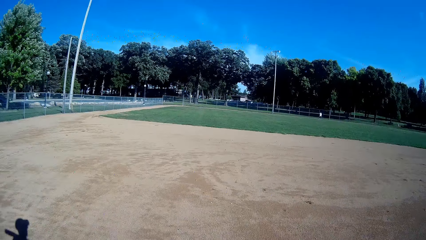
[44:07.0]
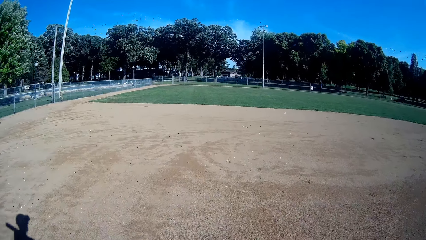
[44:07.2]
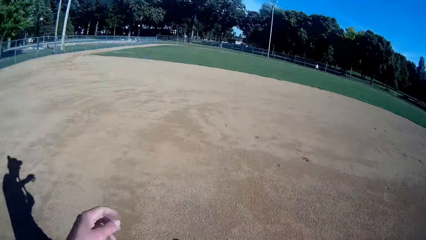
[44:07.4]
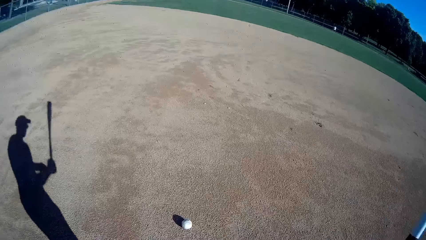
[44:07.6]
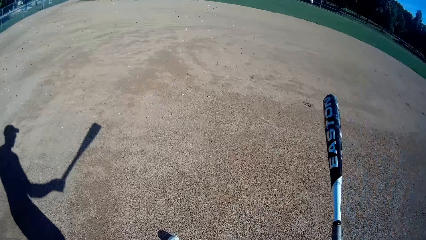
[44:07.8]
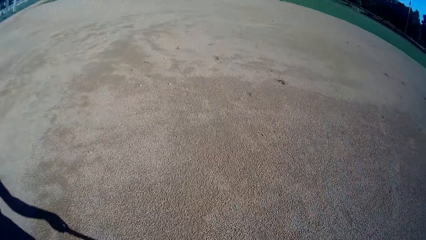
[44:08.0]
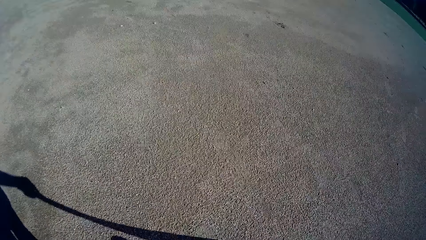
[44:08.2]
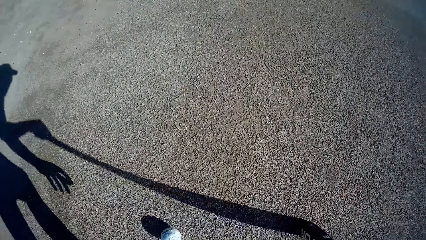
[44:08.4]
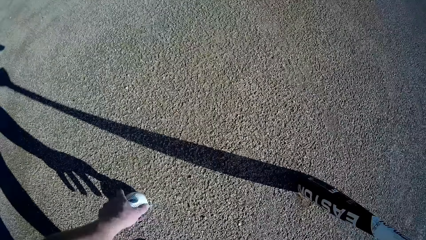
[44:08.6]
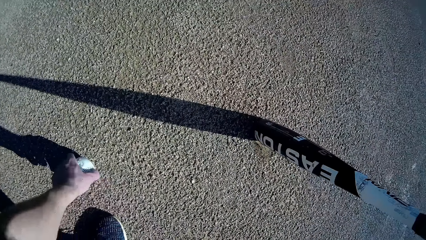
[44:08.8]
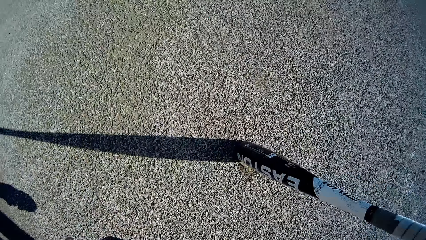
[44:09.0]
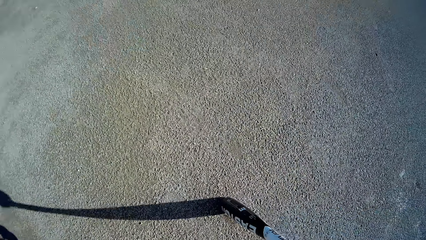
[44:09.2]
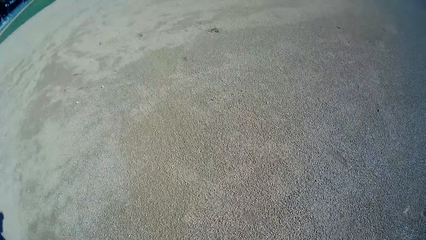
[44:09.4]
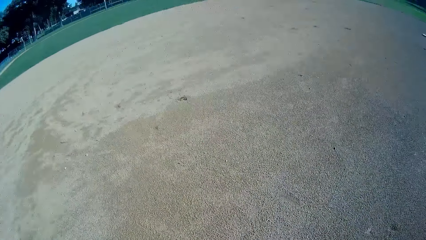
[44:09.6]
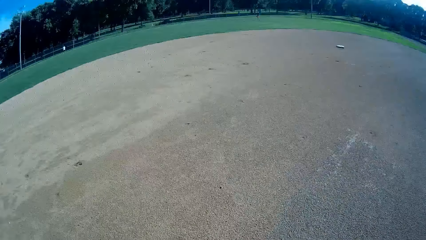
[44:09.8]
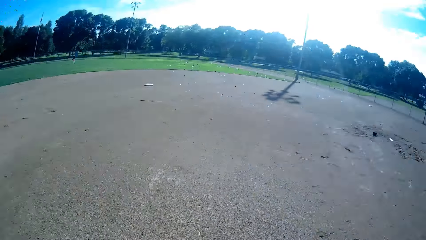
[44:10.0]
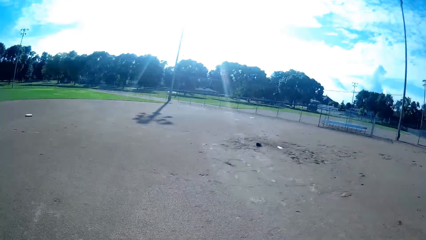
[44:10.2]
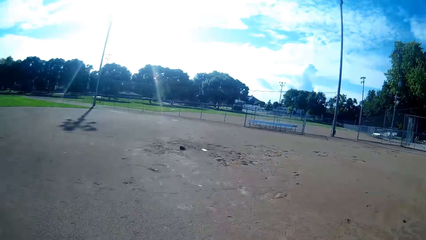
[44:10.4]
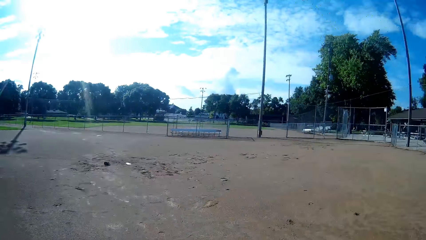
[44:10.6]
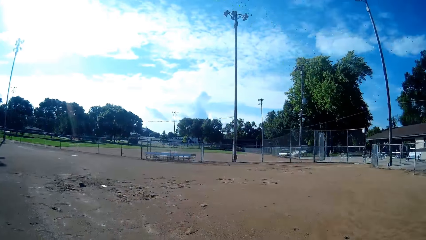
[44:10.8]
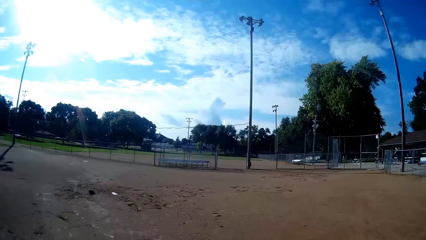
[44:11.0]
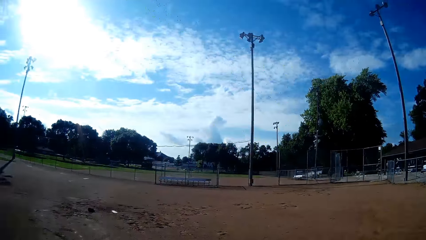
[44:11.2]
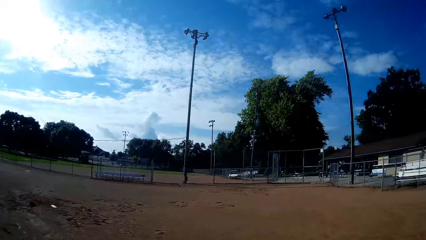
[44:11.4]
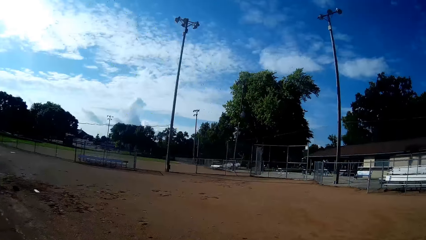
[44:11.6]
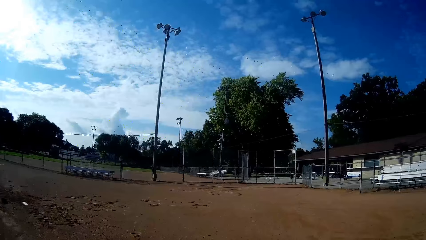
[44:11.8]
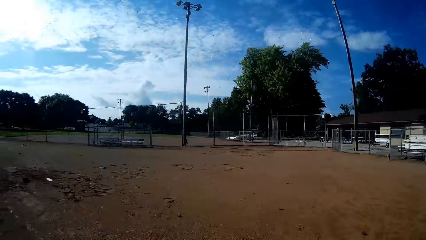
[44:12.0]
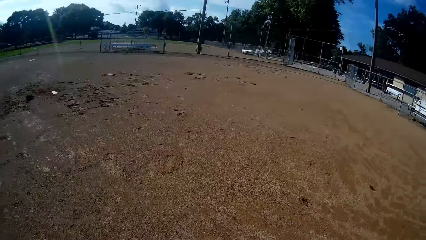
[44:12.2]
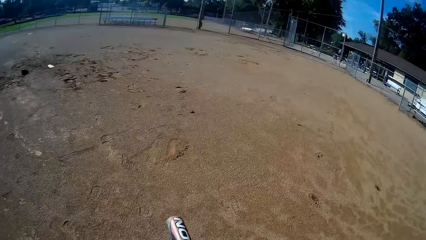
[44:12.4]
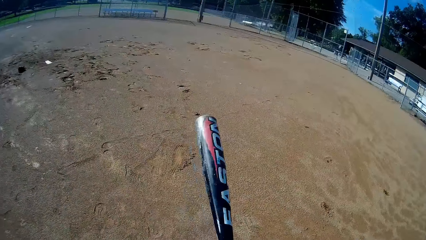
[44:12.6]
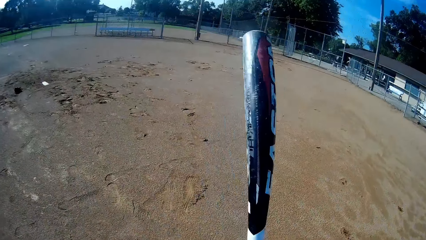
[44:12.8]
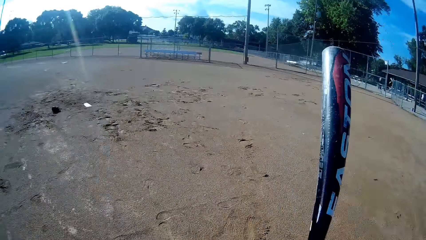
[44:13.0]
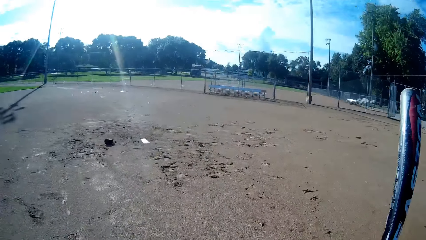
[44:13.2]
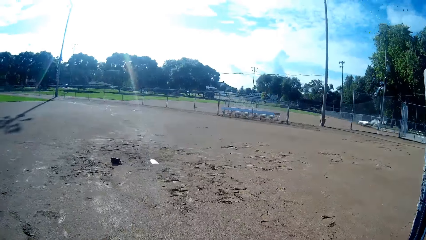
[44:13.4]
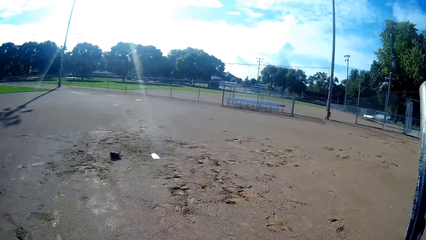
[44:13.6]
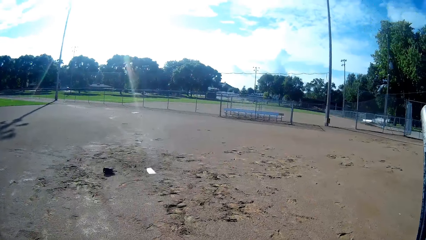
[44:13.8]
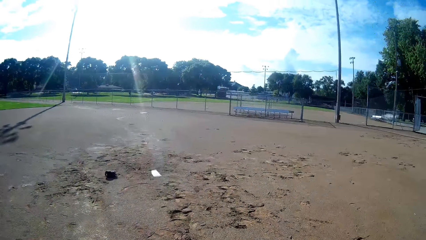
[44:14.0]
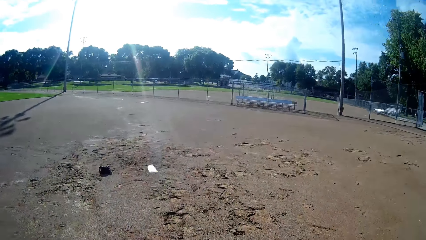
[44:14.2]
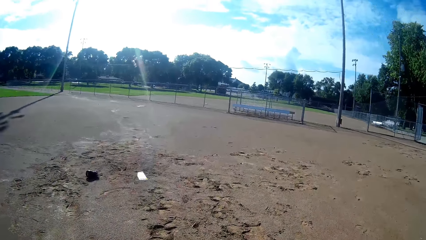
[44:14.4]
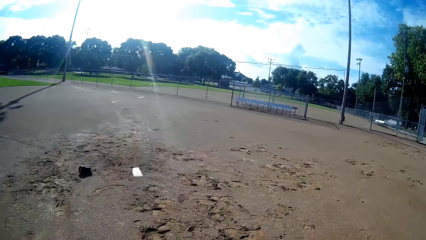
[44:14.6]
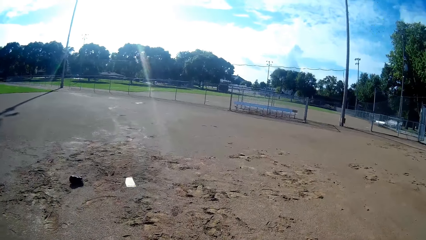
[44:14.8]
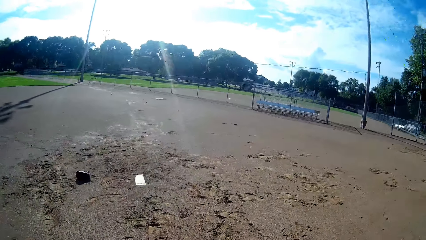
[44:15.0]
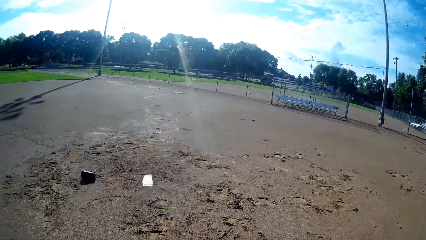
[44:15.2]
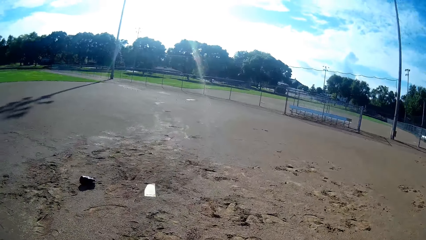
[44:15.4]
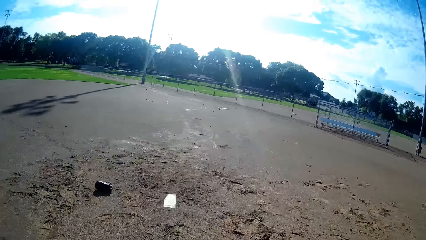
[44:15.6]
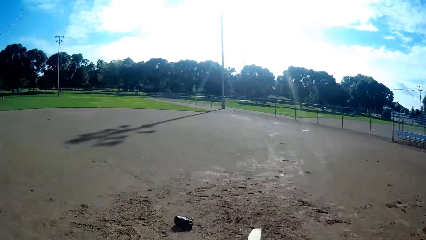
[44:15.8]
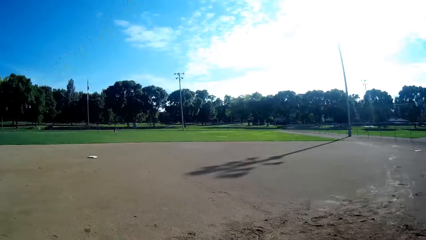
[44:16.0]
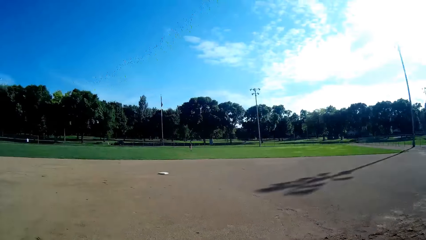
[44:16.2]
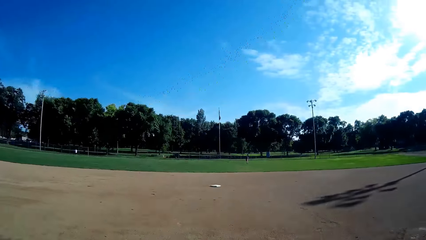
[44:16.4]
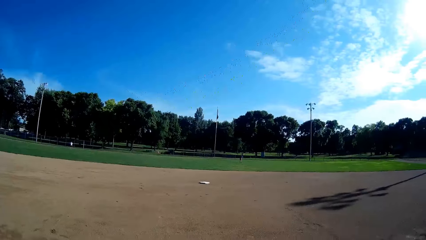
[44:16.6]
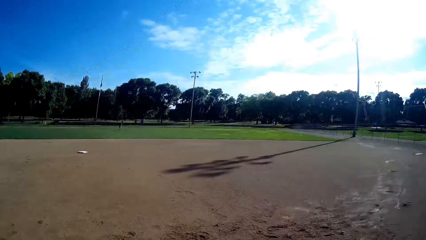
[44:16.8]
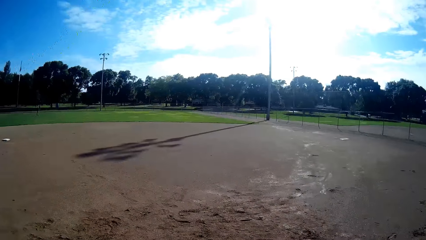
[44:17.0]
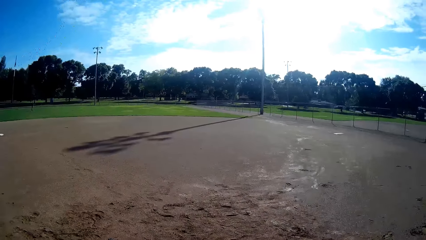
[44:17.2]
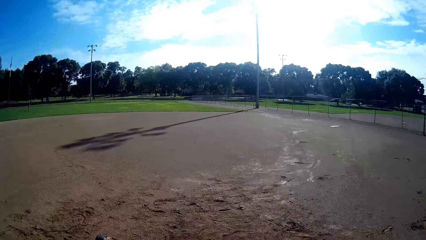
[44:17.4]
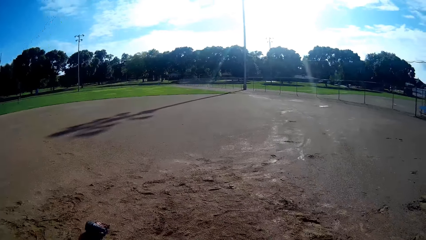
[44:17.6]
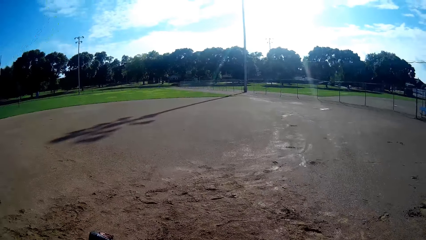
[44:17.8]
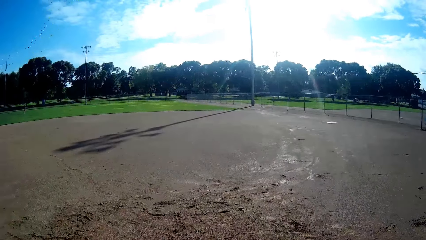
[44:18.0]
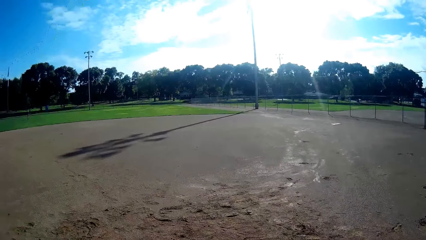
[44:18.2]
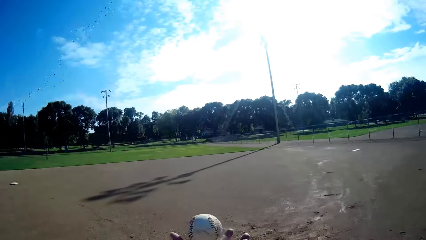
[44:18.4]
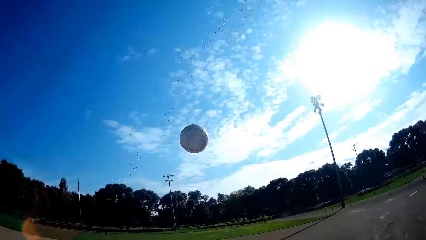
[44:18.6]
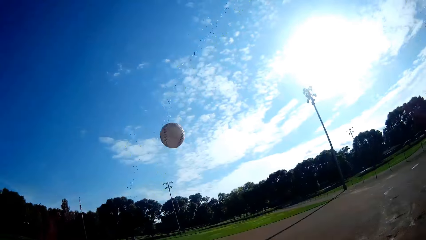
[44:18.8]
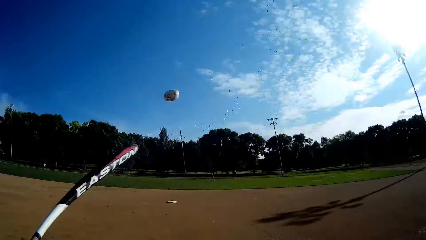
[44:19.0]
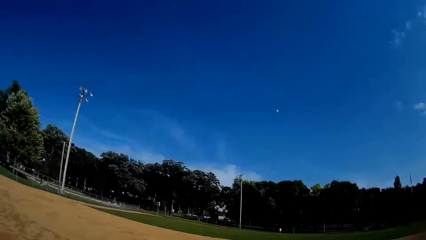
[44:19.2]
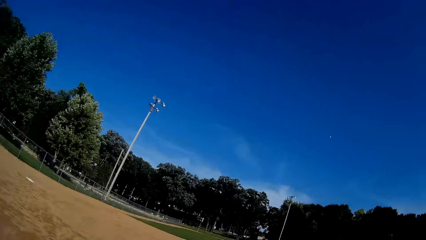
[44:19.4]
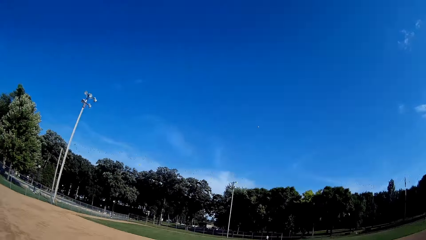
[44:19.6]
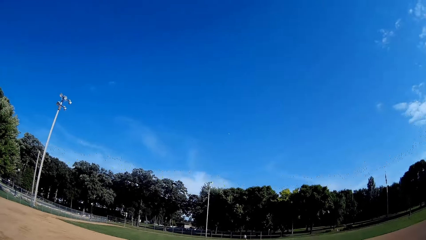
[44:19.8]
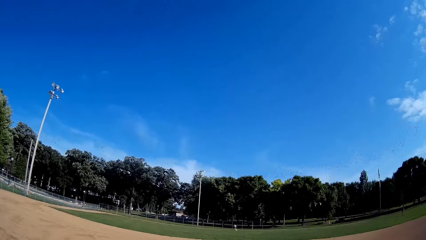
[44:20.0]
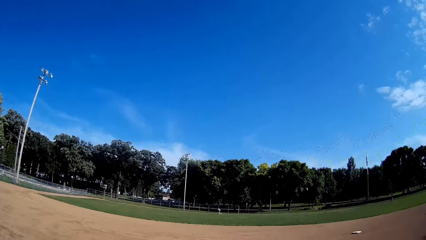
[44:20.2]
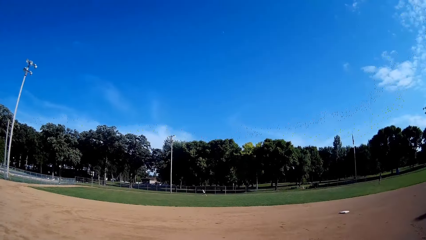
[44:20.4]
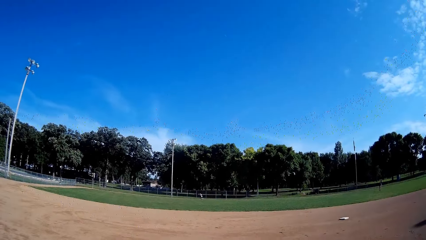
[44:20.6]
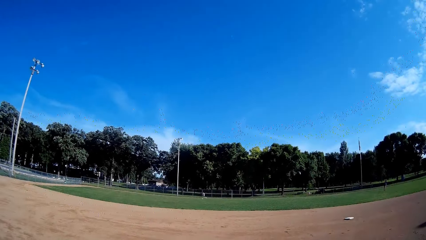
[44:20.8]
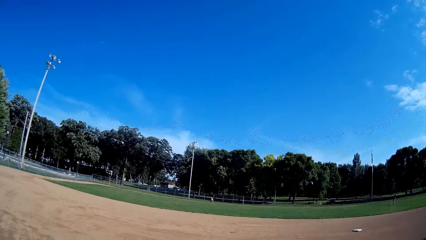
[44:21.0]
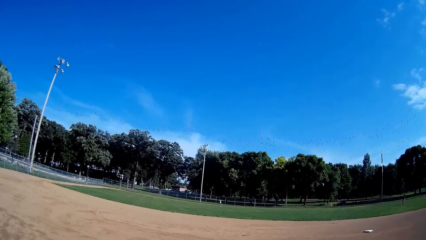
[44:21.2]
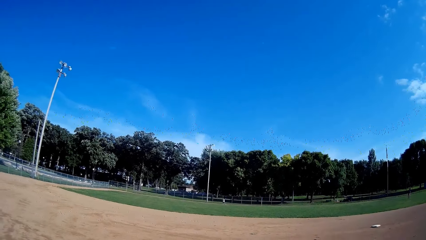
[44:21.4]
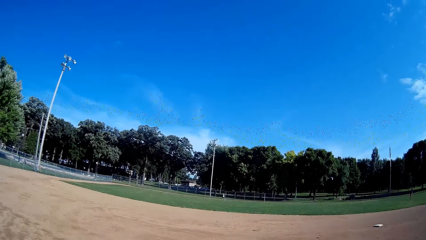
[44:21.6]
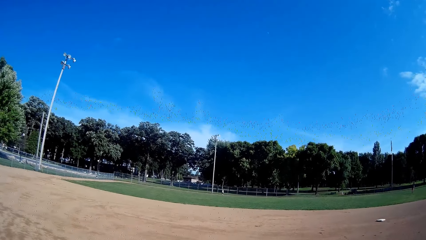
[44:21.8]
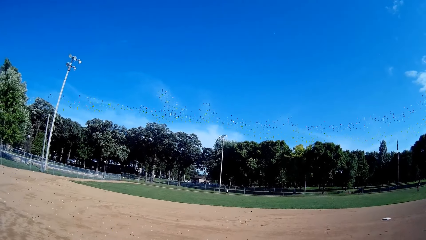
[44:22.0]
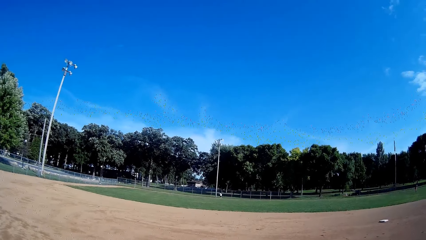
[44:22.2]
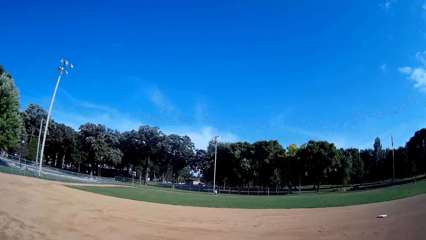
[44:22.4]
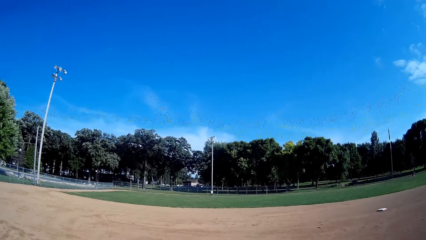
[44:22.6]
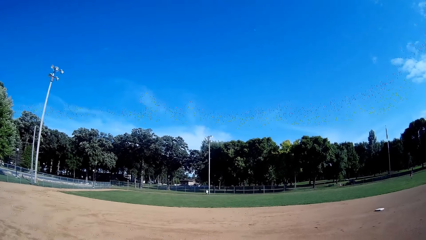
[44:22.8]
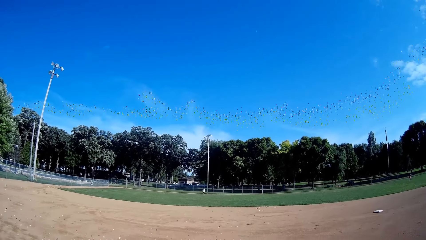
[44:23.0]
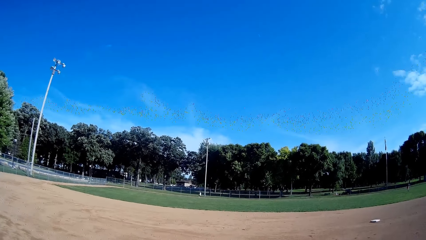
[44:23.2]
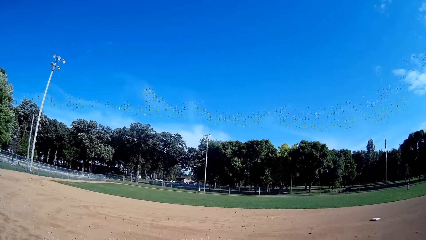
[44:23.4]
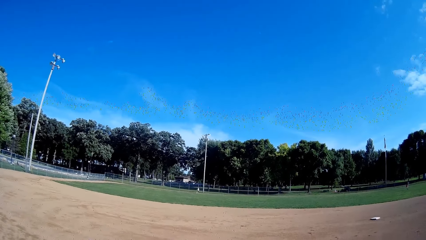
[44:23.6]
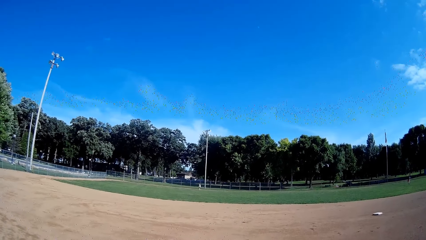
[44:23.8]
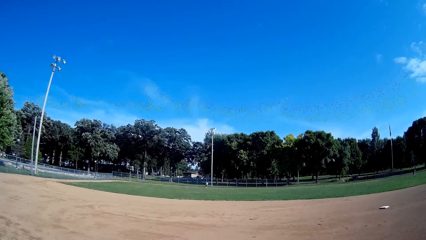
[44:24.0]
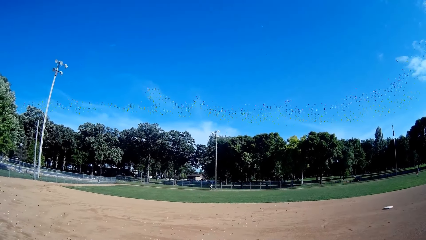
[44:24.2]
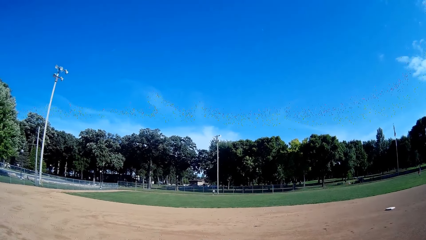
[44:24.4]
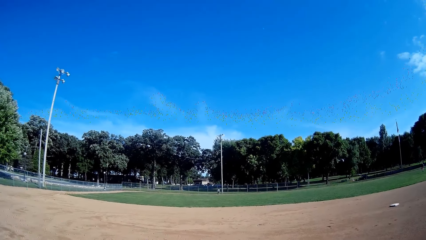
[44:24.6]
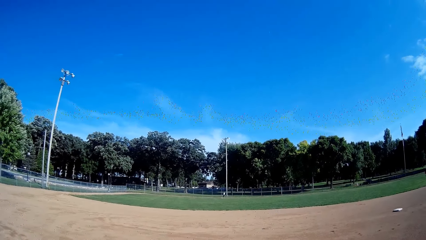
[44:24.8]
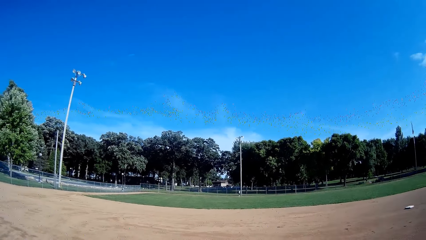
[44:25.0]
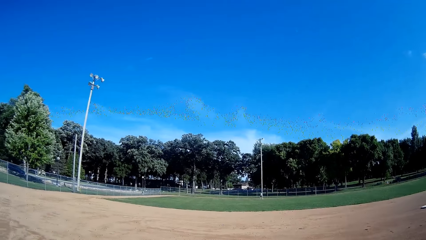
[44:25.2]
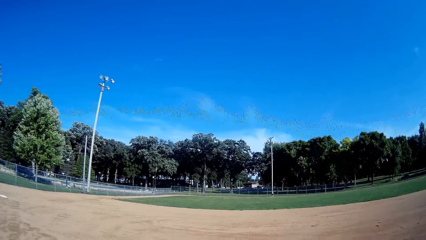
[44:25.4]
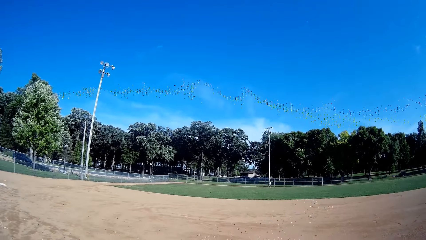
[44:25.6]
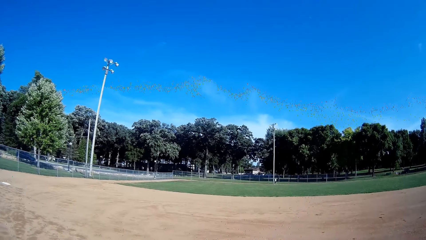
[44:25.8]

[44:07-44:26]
The camera wearer touches the ground with the bat. He lowers the ball, places the bat on the ground, bends towards the ground, lowers his hand and picks the ball from the ground. He stands up, walks forward and walks back to his position. He lifts up the bat. He stares at the fence. He walks forward. He looks around. He stares at the fence. He throws the ball upwards. He plays the ball with the bat towards a man. He stares at the sky. The man jogs towards the ball. The camera wearer stares at the man. The man catches the ball and throws the ball towards the camera wearer.
